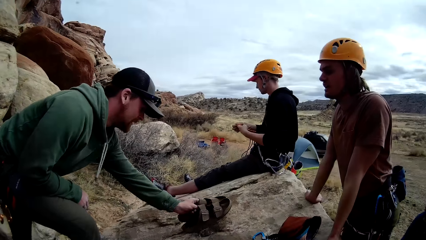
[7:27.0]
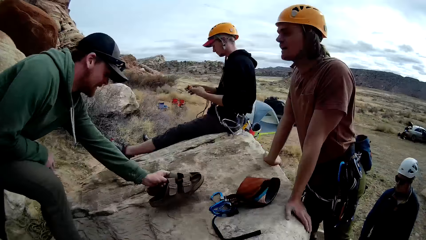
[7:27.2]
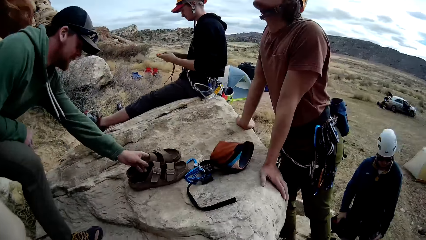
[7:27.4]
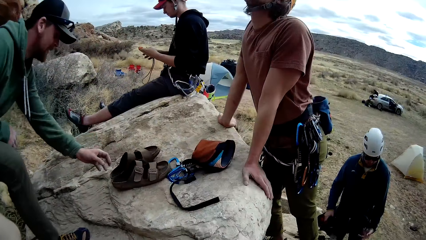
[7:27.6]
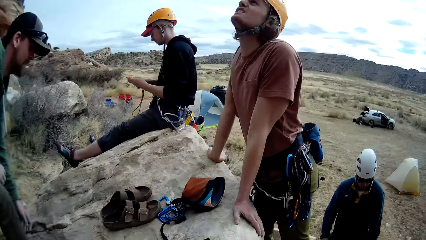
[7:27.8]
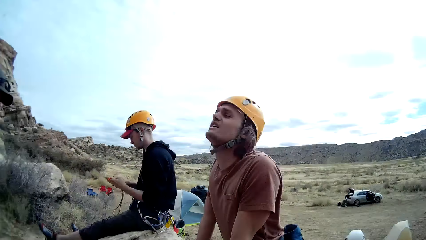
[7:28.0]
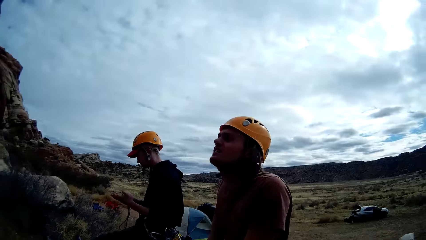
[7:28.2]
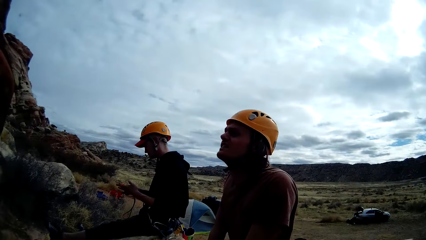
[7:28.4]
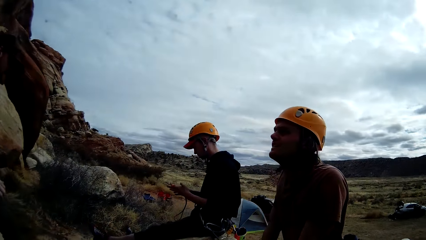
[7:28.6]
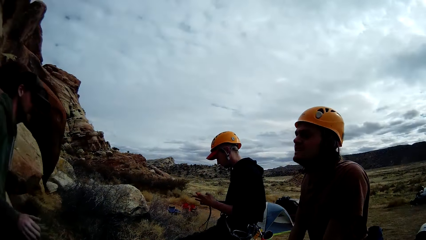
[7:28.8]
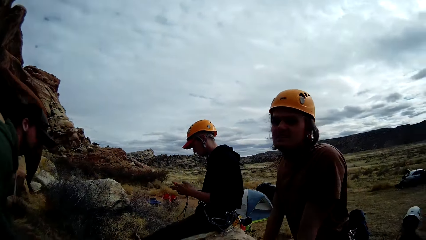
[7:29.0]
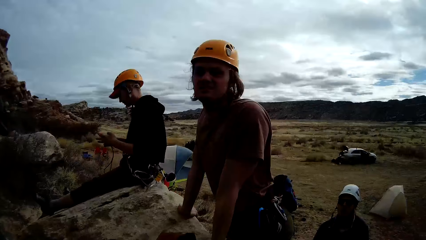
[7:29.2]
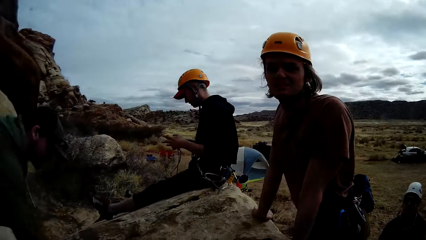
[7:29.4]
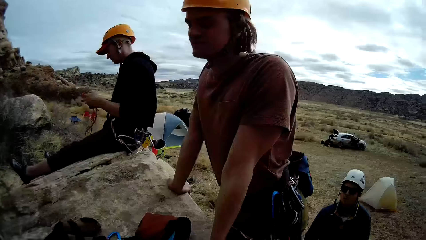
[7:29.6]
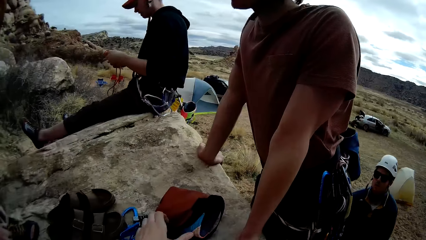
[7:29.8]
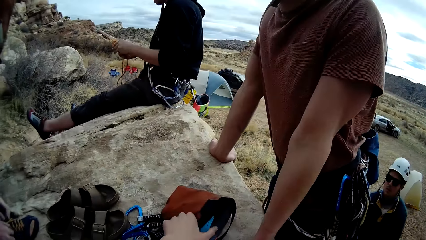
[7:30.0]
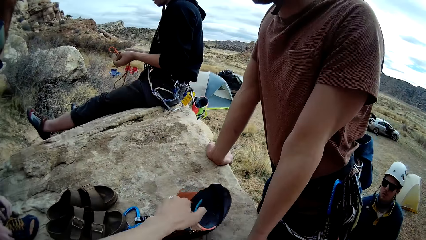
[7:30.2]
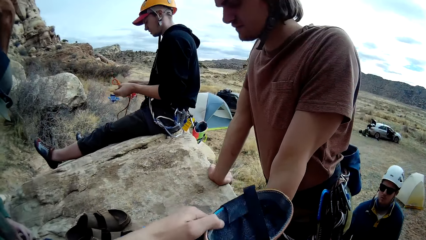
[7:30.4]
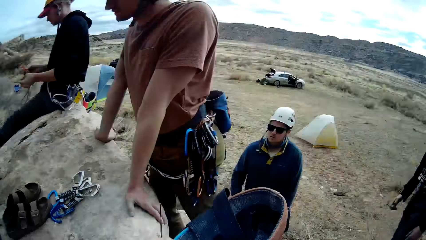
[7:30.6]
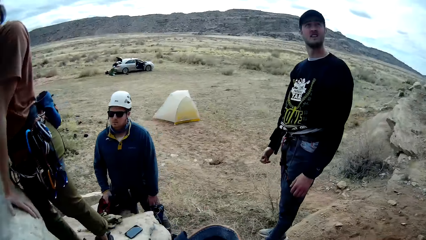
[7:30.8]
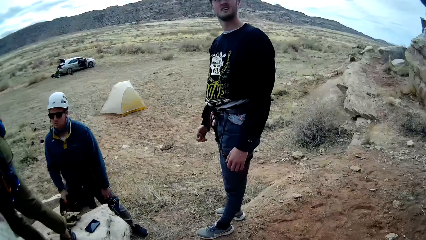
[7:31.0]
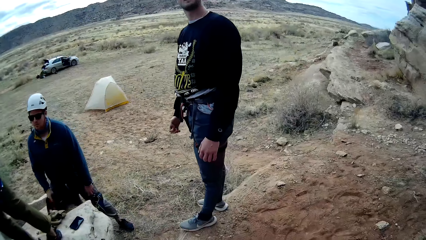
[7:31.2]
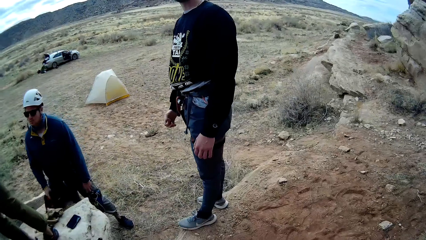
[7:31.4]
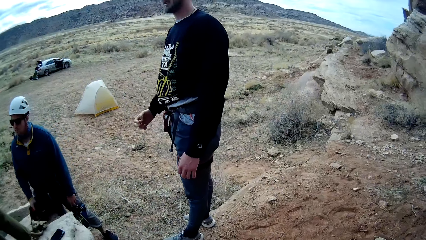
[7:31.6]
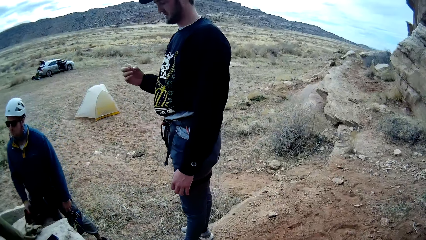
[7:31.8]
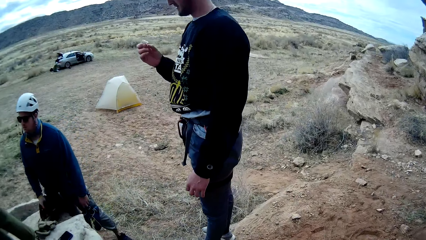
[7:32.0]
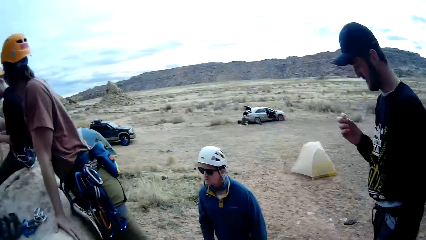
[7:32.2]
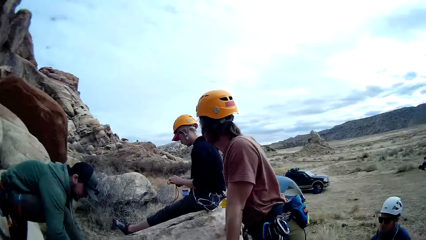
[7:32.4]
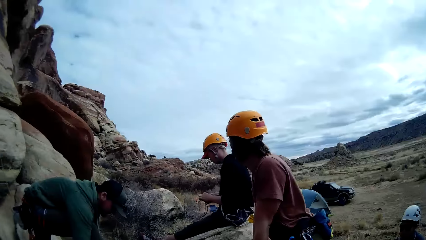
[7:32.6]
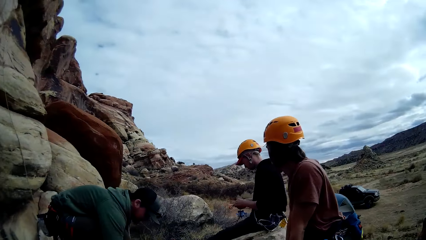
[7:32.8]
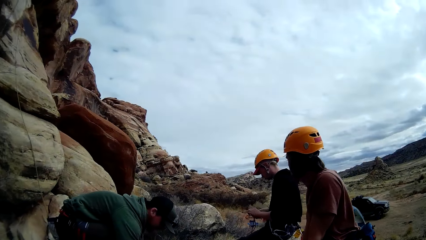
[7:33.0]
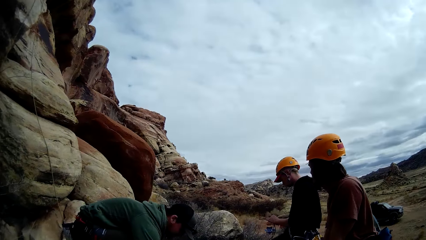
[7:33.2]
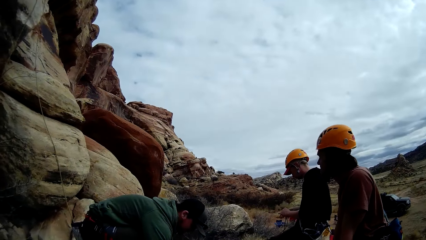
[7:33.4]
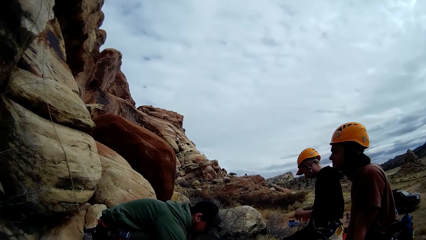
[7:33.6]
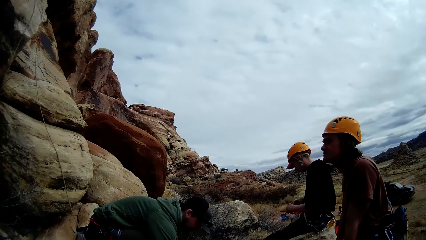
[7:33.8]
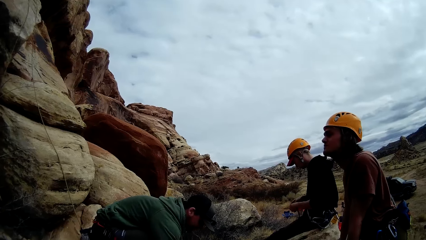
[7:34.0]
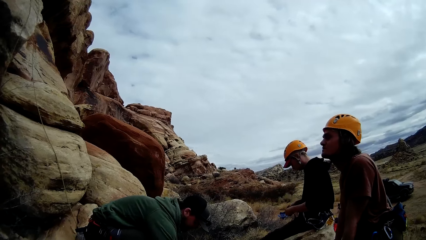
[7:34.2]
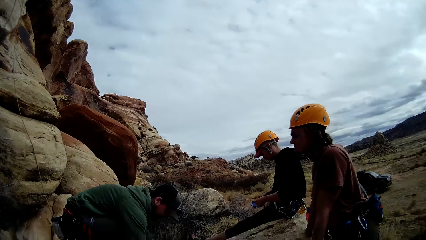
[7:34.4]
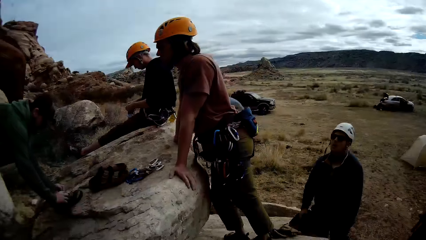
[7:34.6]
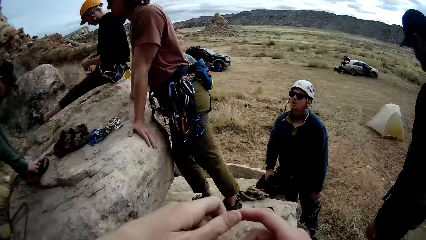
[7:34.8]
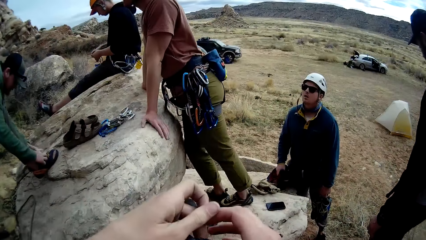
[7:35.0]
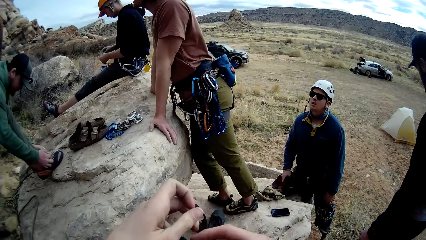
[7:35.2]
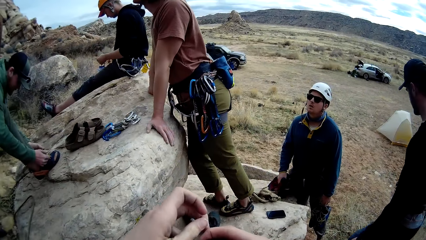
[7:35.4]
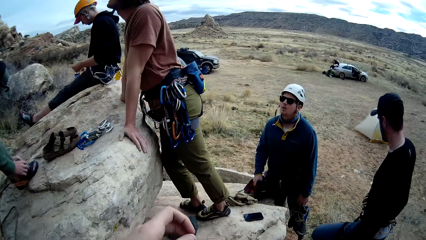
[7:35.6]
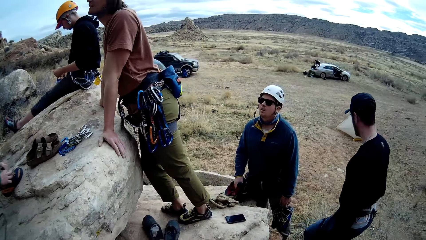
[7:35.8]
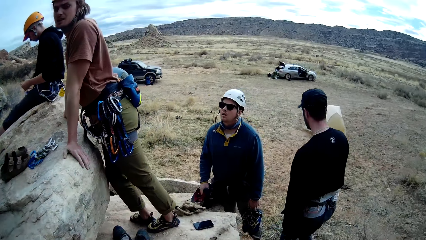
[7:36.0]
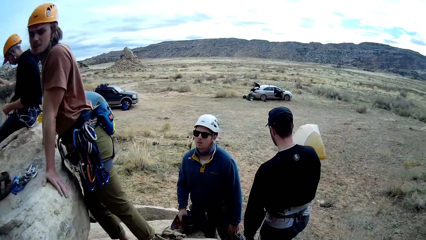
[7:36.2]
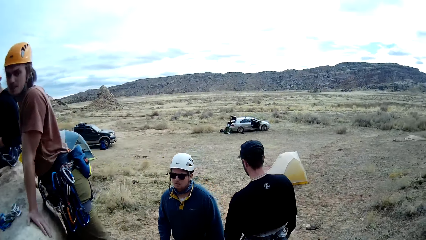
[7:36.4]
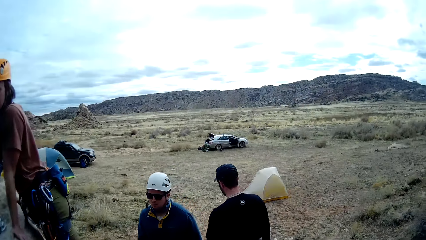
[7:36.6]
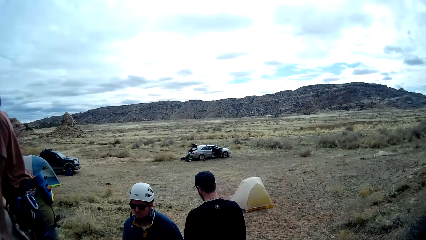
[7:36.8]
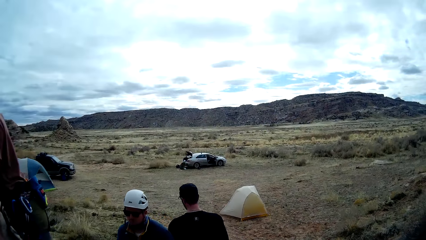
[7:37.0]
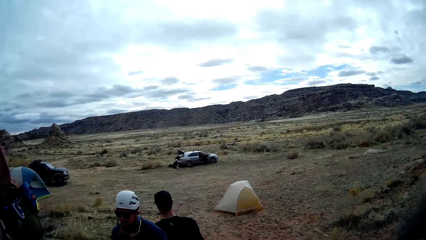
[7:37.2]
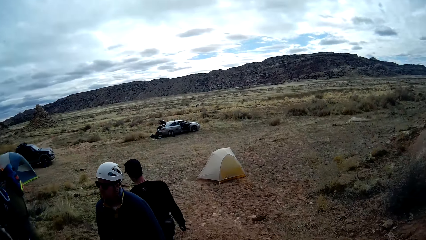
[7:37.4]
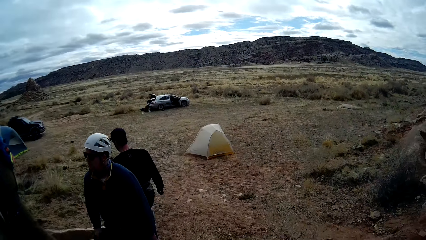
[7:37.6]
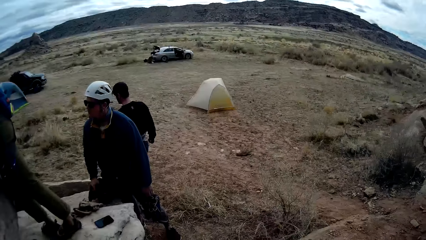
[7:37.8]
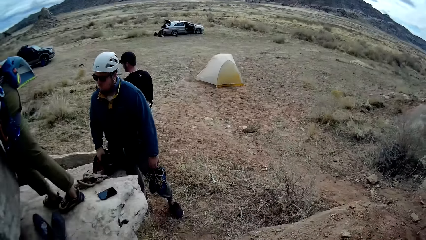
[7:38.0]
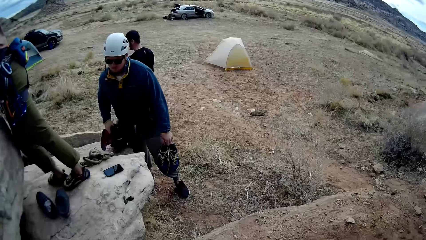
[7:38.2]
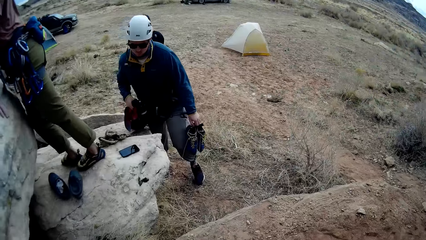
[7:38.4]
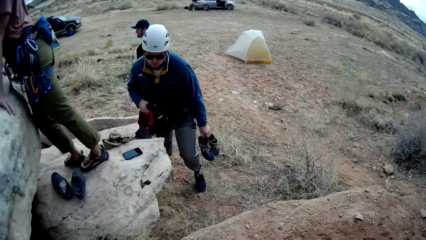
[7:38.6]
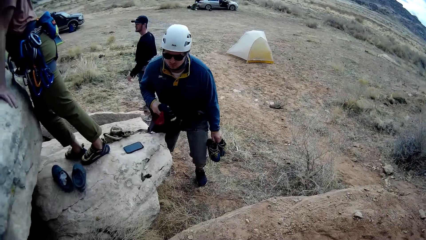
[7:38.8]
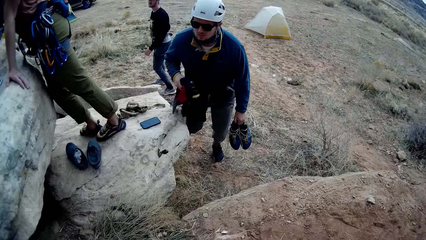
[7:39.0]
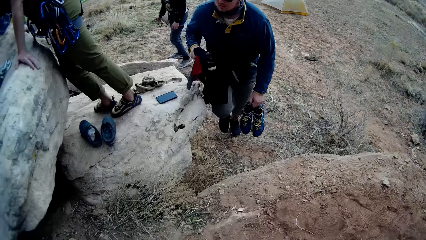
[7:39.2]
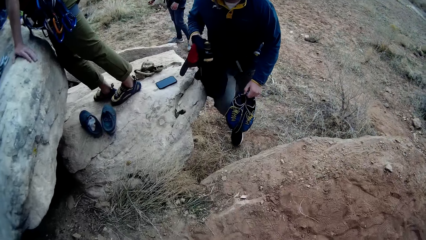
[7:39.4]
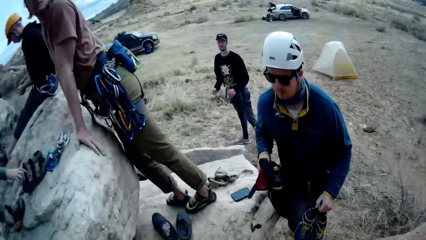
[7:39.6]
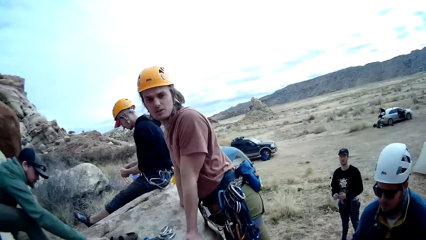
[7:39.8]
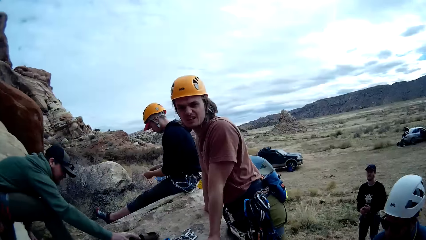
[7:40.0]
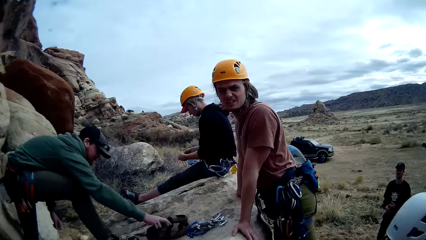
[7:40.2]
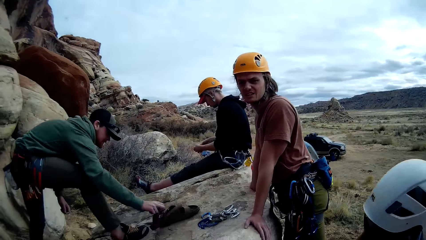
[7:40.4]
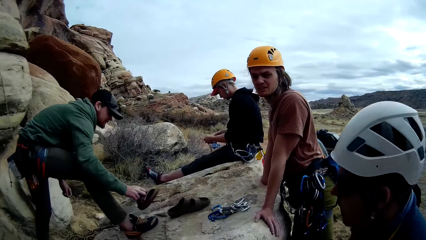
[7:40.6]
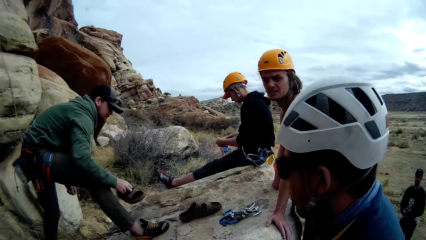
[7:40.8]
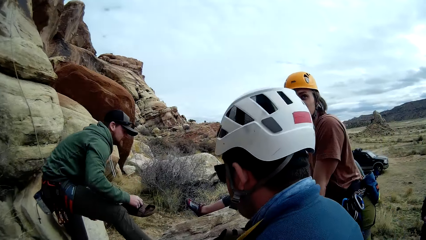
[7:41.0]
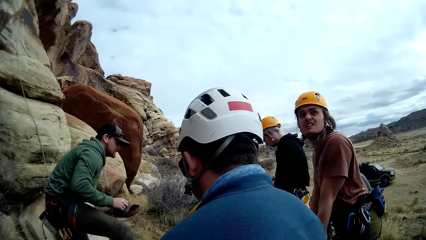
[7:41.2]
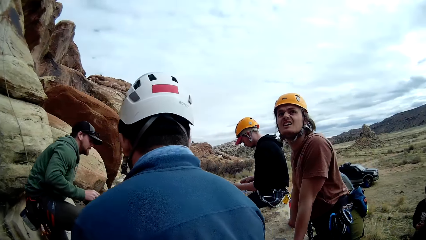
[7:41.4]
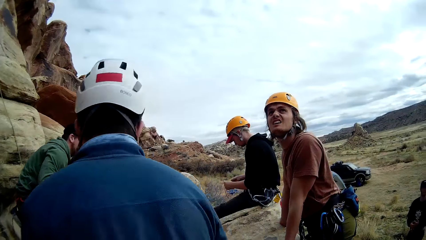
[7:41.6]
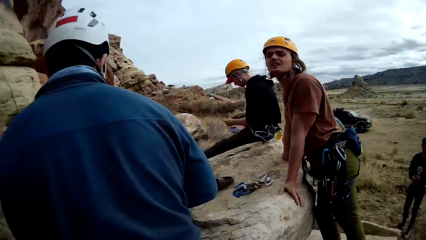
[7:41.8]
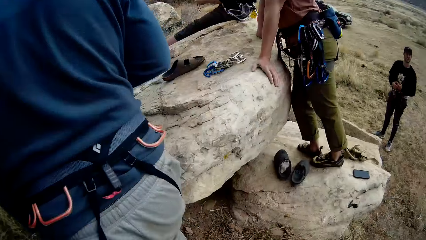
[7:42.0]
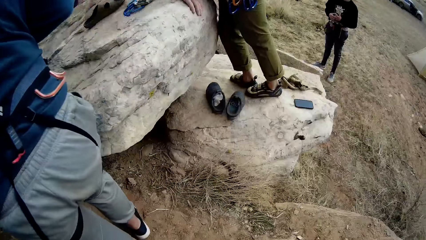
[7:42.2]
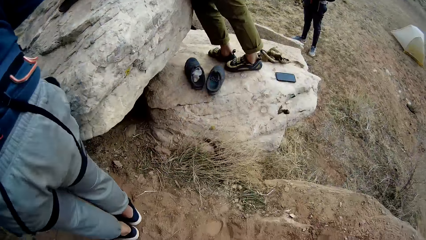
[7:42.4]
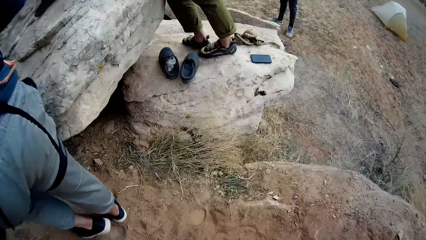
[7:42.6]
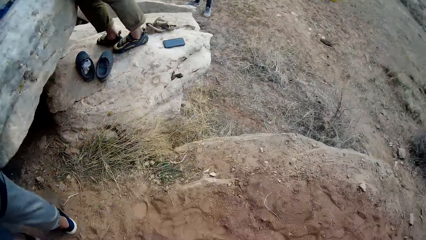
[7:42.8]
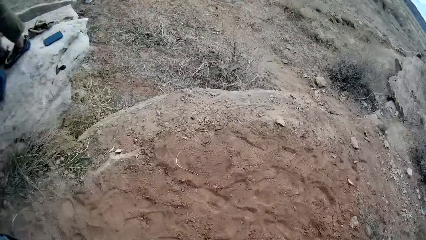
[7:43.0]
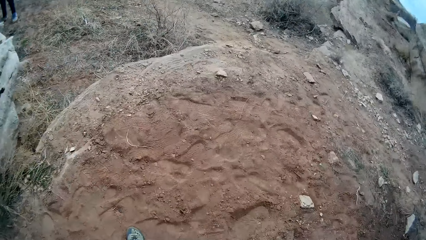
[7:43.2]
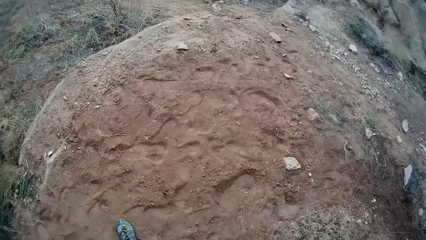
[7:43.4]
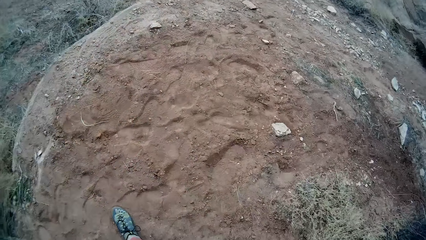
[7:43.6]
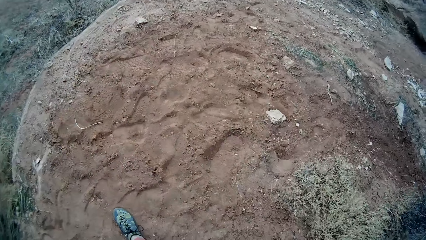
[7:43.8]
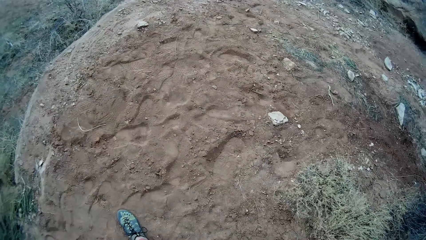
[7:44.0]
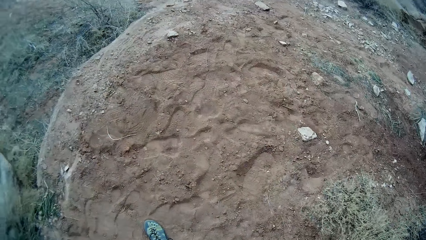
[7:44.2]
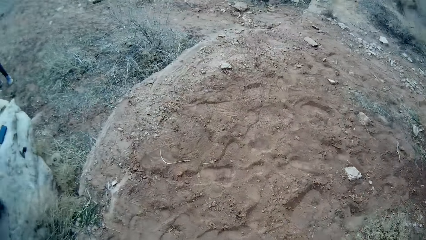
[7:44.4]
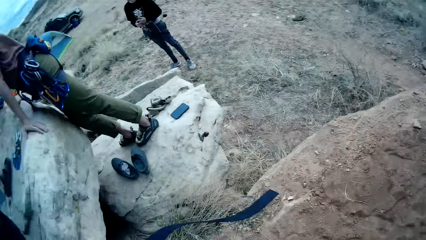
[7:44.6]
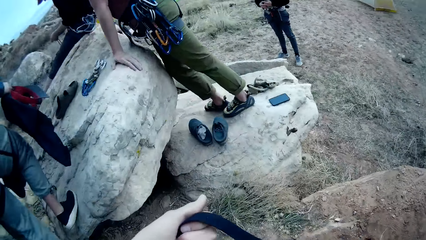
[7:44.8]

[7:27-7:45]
The camera wearer picks climbing shoes from the rock.
